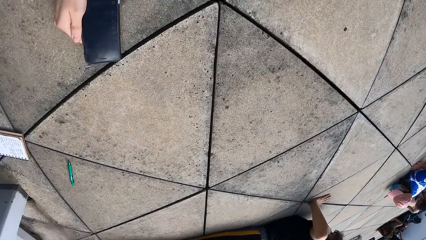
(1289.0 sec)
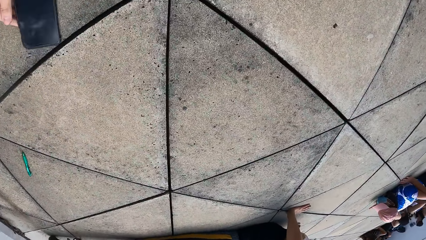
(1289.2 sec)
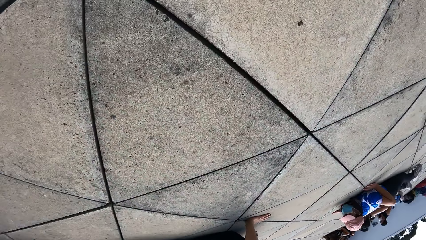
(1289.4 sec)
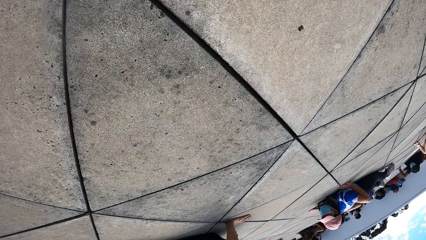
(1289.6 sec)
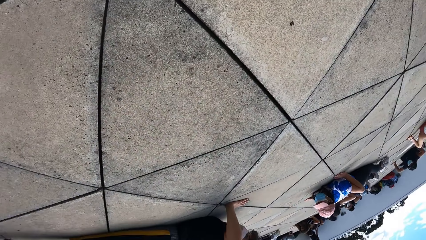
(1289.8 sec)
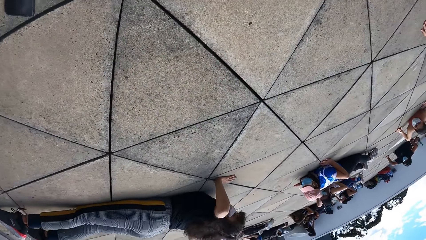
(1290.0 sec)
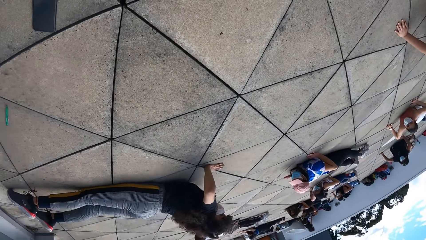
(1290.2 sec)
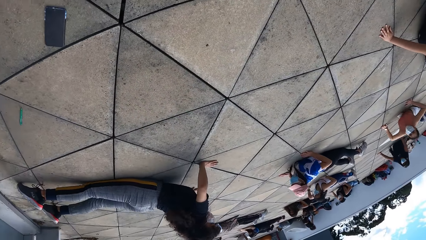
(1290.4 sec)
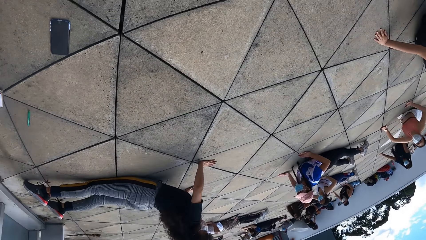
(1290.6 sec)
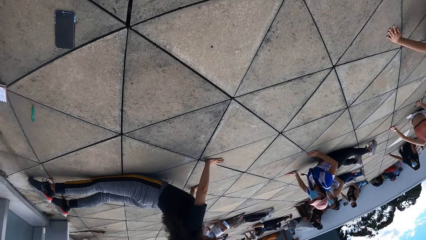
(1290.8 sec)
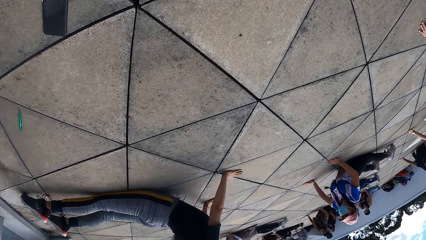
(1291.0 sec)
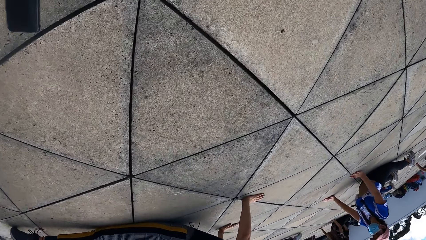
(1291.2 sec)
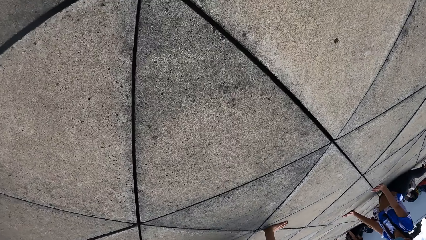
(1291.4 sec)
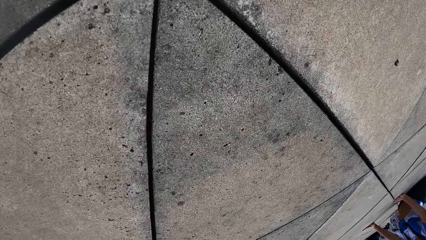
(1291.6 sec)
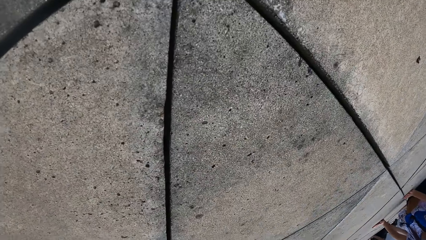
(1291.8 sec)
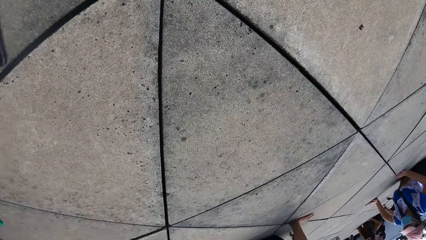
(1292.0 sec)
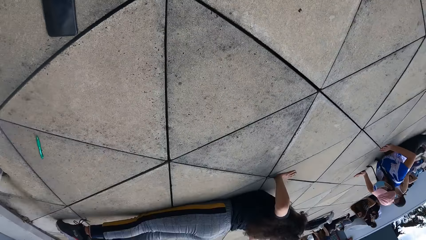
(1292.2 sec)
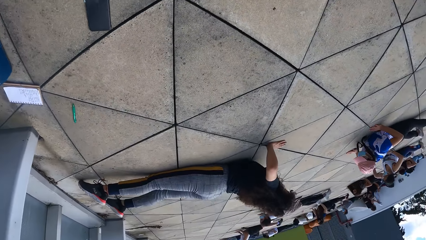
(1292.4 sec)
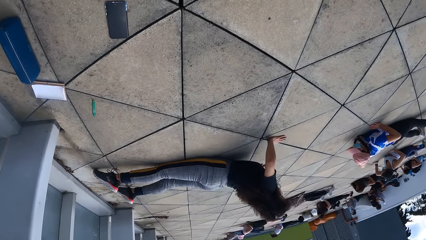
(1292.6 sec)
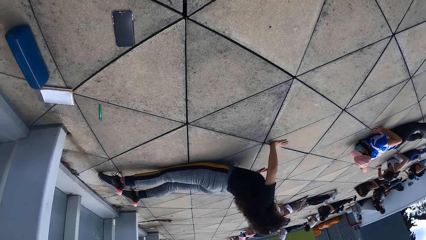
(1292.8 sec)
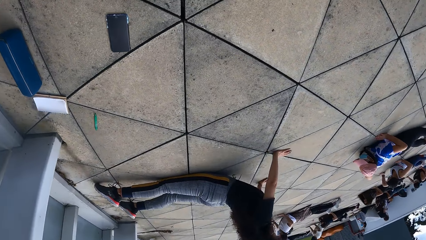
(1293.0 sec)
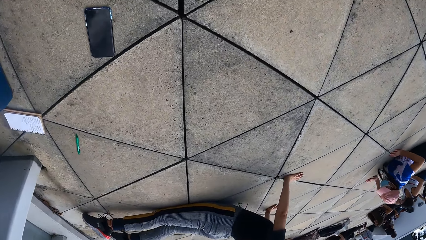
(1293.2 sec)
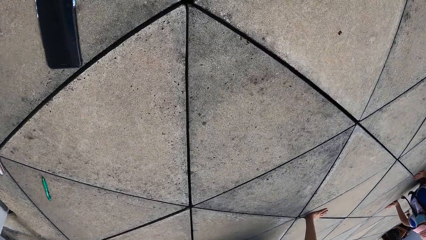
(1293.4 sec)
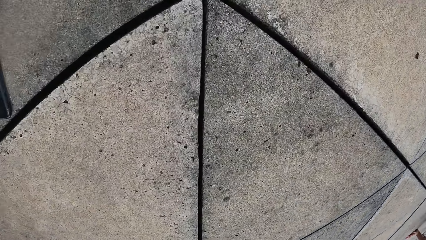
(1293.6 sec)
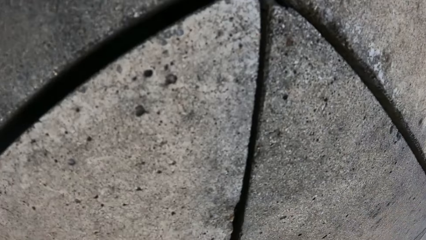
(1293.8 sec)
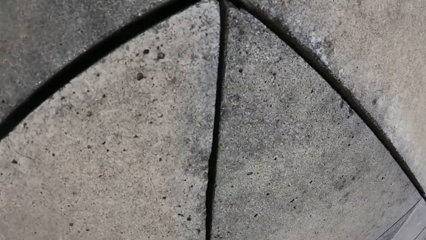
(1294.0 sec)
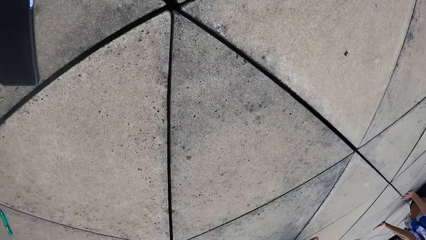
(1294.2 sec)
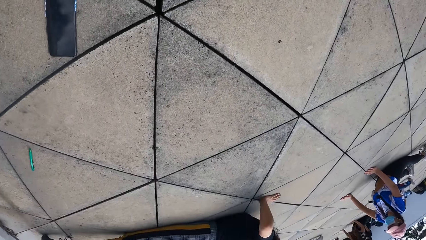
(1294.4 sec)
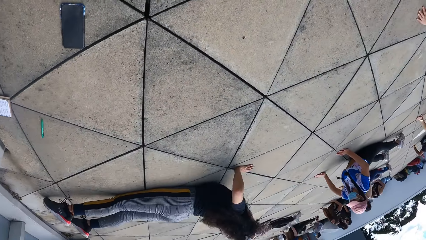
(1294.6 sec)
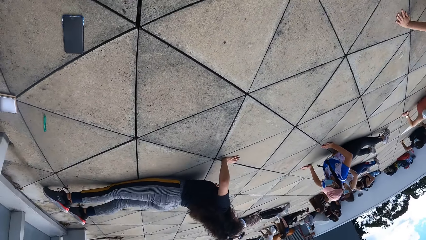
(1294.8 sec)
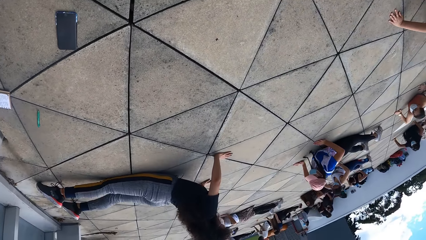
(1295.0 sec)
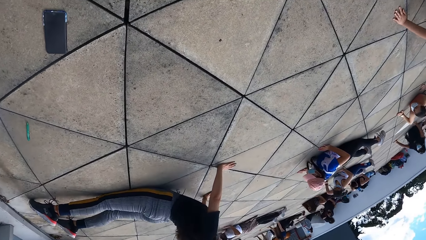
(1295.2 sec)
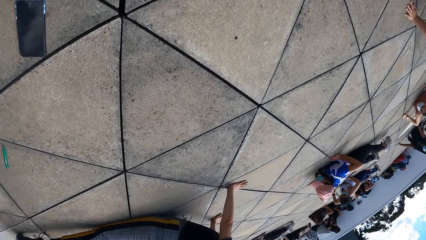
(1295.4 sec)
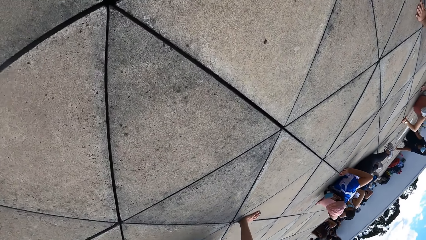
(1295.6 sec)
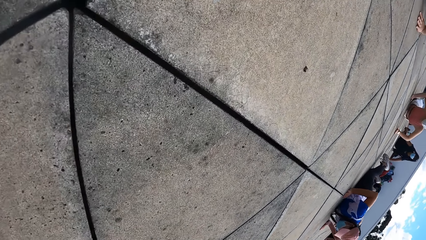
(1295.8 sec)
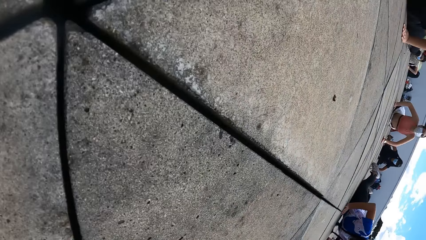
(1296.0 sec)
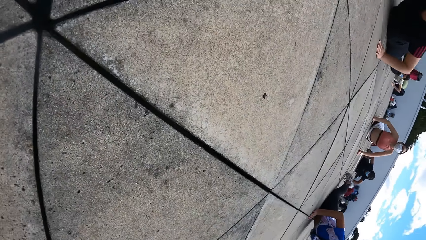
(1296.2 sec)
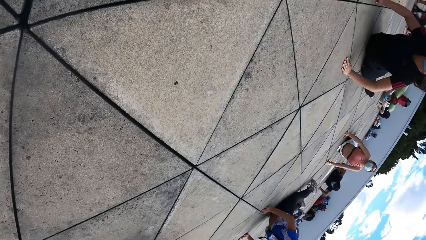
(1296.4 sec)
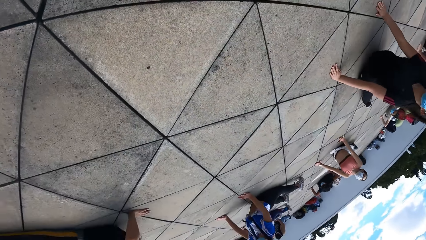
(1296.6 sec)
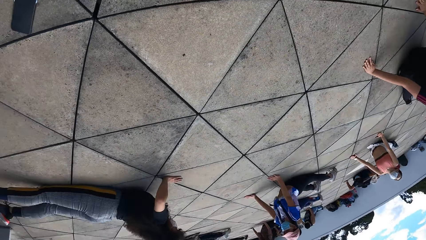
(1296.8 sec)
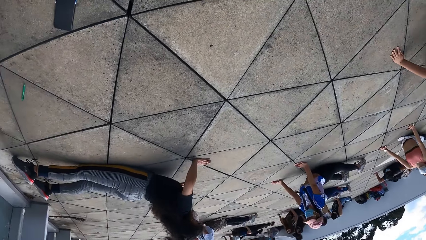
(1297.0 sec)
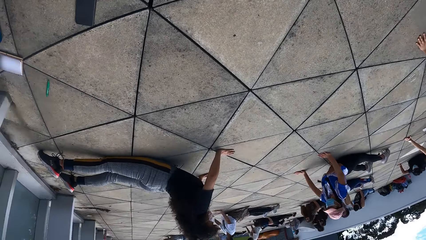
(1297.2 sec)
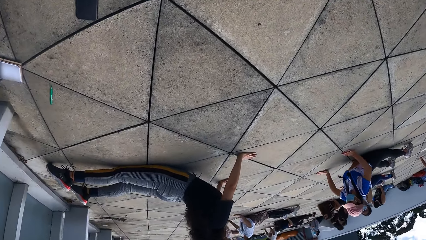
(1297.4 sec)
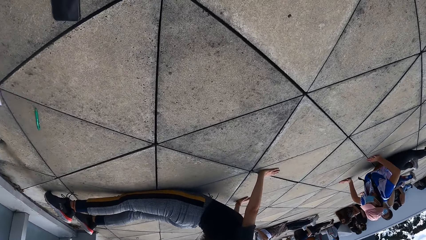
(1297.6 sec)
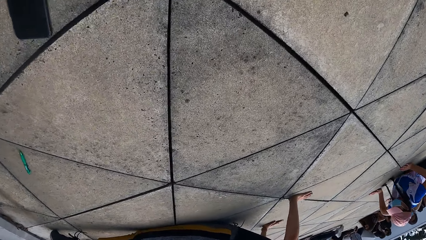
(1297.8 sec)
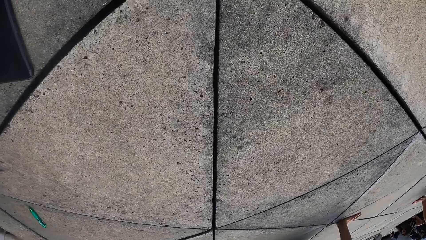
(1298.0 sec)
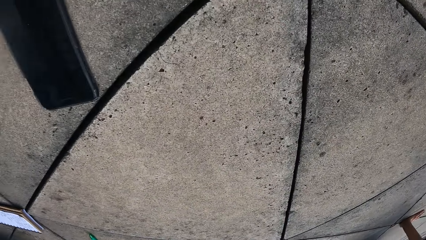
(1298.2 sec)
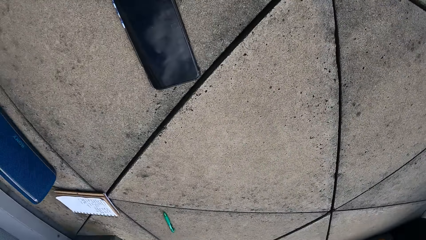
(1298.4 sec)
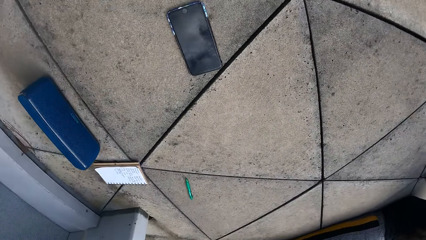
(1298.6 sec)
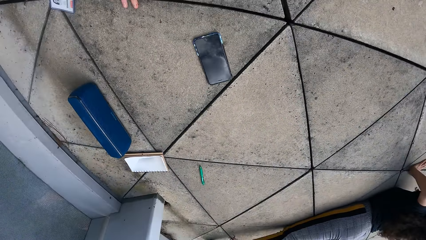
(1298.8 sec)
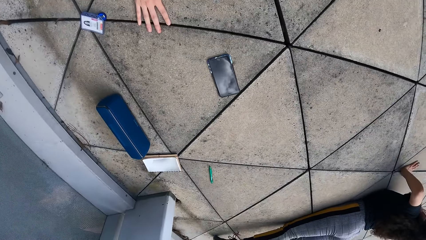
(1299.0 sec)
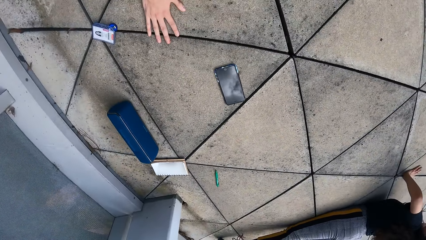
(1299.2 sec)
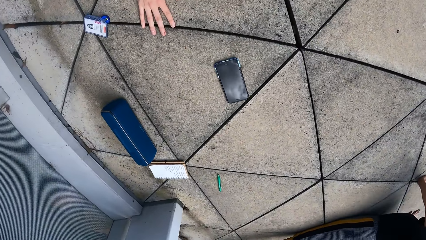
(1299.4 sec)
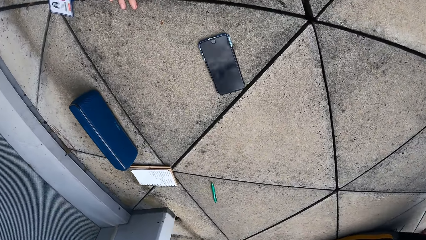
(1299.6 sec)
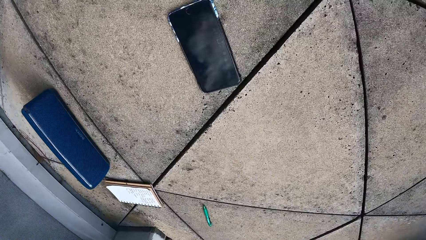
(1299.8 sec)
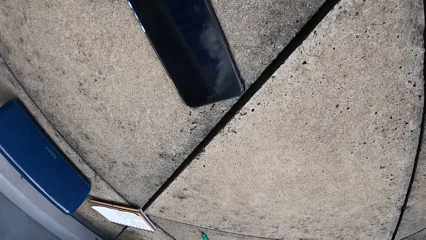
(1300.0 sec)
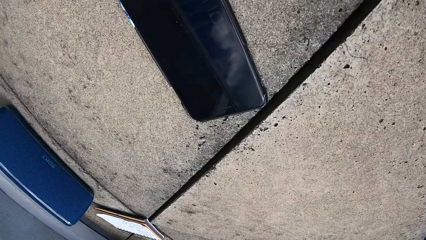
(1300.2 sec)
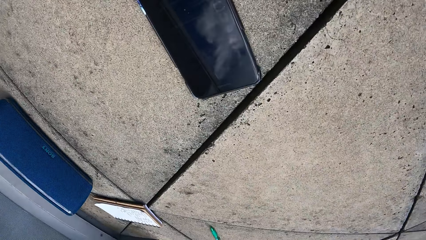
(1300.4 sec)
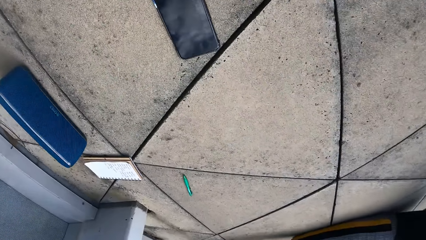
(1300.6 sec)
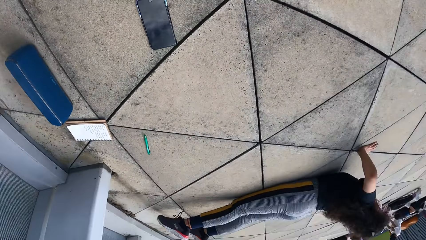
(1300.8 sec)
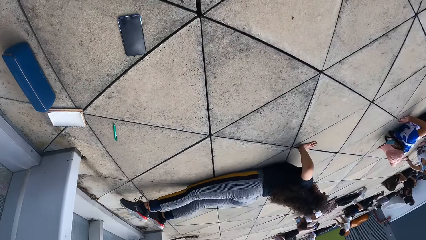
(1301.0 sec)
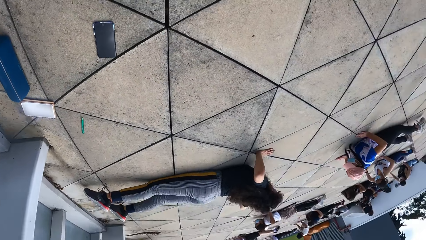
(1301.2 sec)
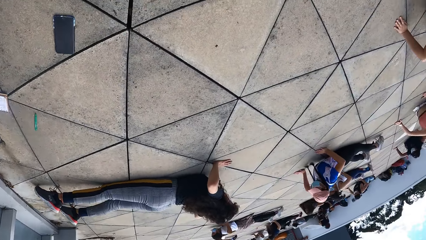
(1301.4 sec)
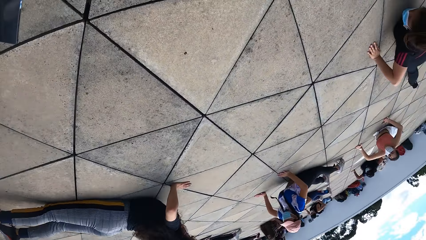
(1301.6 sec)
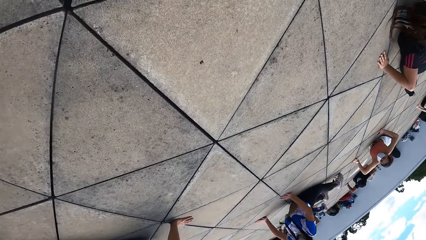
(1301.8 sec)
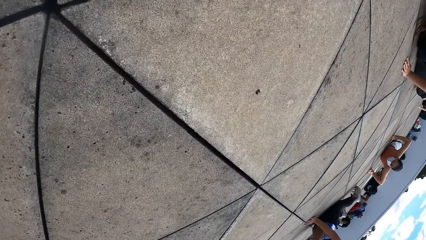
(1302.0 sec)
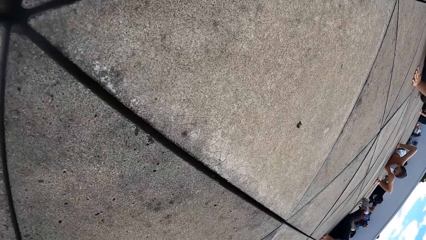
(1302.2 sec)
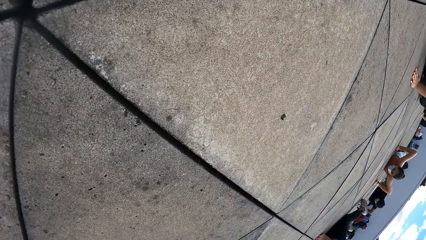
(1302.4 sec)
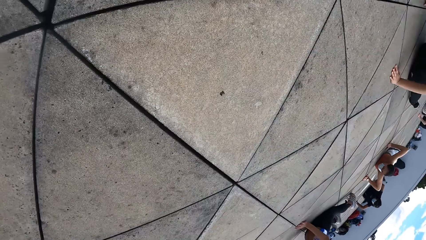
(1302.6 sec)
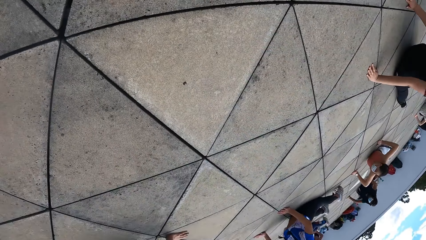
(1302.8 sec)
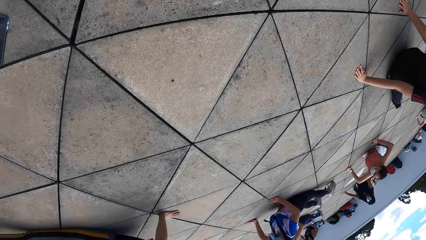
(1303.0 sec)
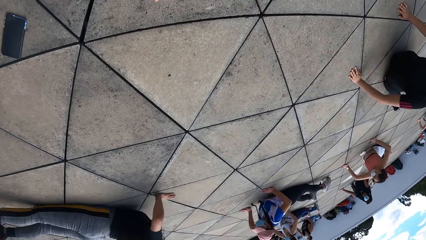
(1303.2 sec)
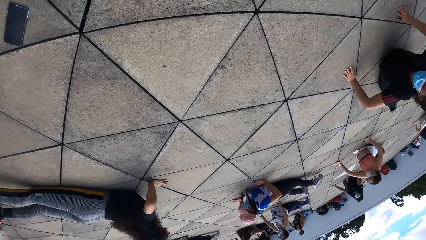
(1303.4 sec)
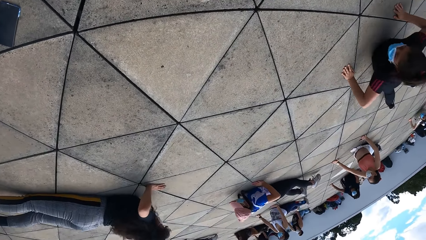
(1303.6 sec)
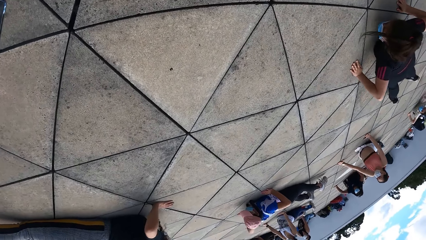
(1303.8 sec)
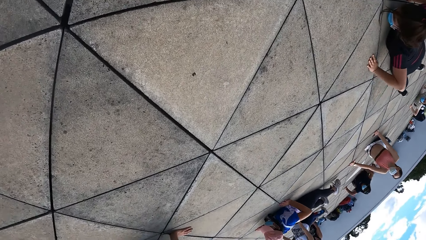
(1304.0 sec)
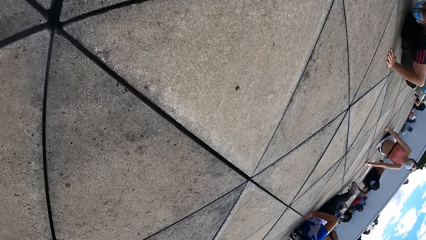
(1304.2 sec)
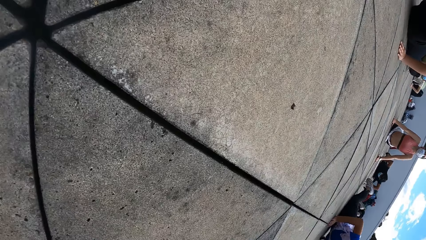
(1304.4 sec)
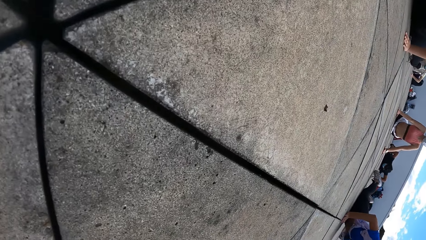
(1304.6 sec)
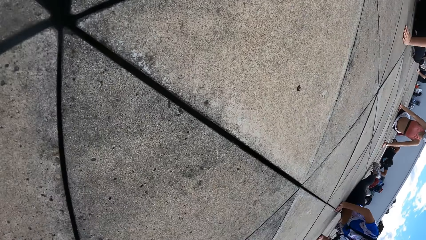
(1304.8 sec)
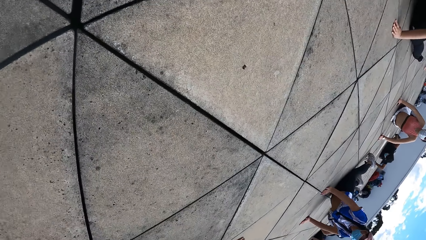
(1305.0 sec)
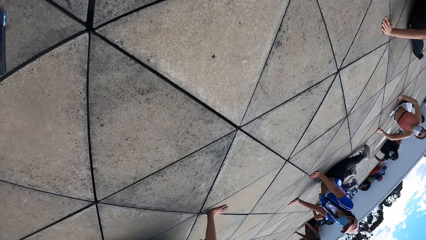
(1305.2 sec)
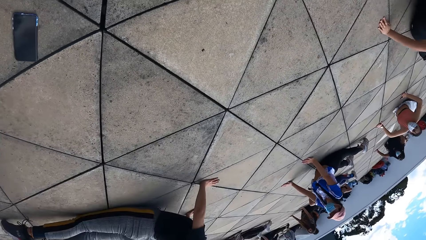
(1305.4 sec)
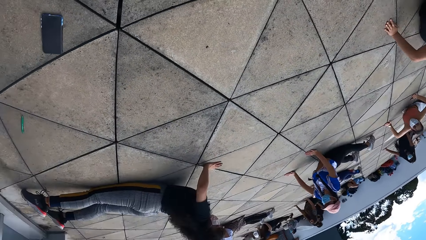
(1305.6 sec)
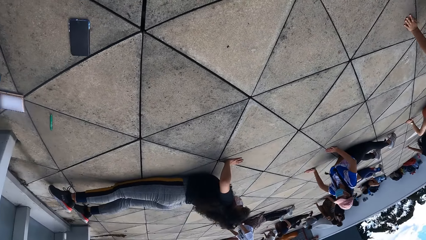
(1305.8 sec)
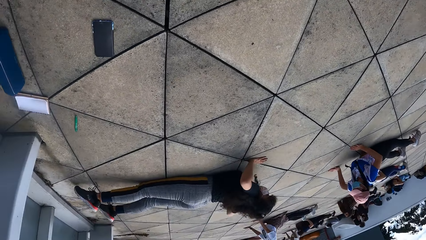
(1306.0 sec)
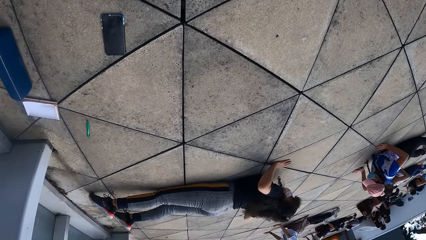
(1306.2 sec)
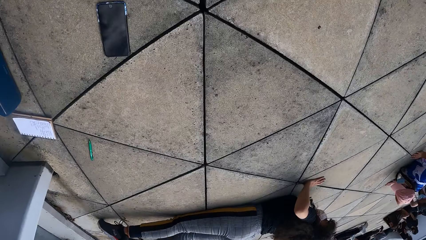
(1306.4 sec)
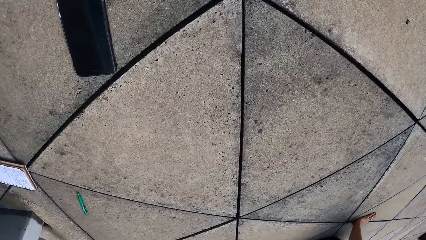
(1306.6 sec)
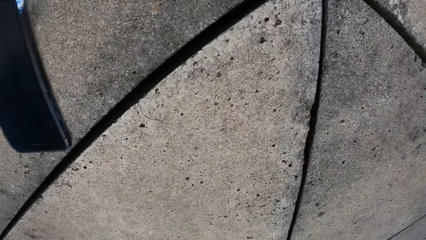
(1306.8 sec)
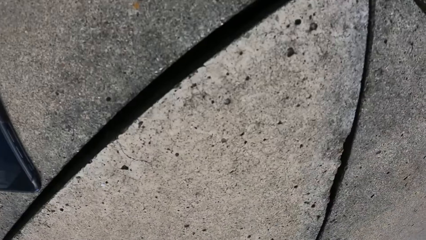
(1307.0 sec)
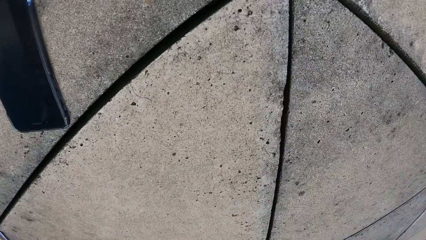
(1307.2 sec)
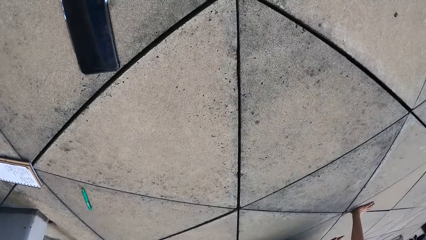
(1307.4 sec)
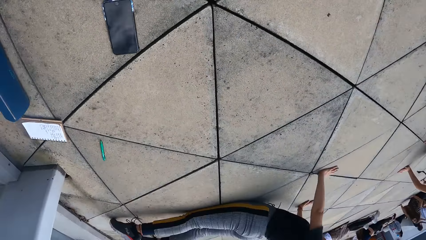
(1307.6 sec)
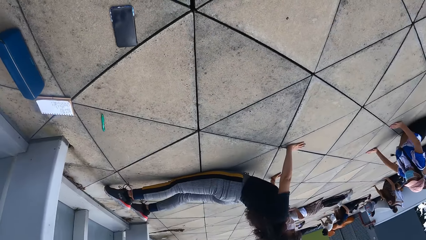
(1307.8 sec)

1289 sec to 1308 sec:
The camera wearer exercises press ups on the floor. They do press ups with the group.
